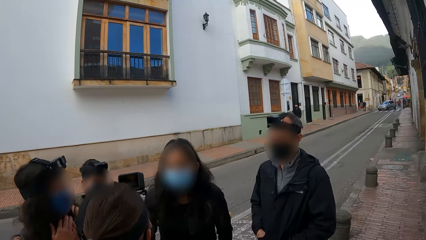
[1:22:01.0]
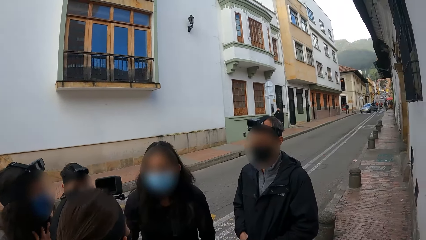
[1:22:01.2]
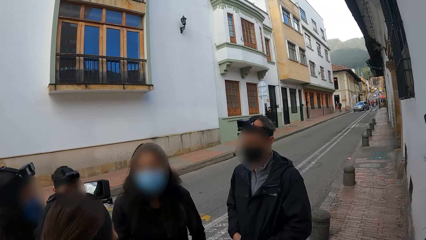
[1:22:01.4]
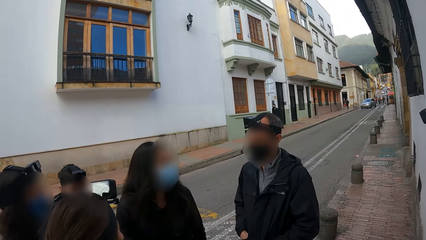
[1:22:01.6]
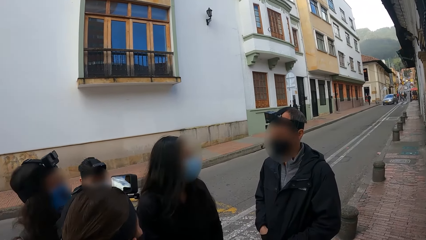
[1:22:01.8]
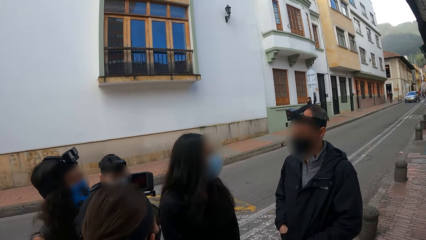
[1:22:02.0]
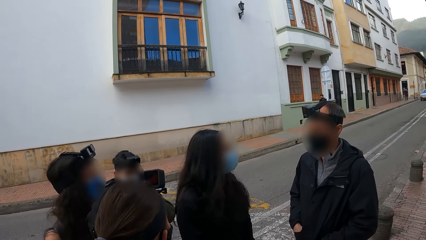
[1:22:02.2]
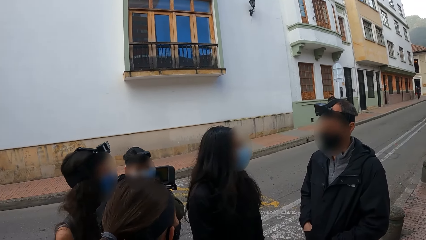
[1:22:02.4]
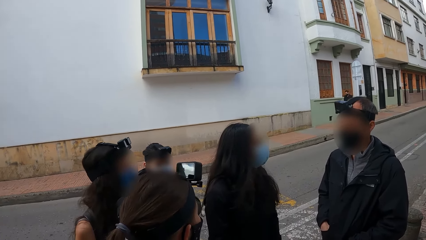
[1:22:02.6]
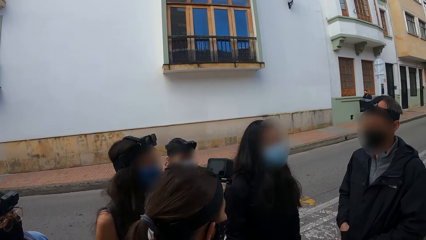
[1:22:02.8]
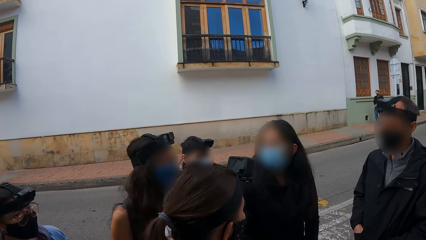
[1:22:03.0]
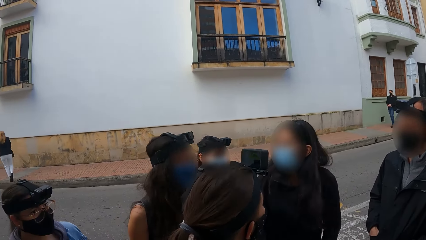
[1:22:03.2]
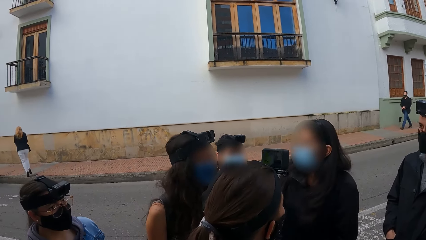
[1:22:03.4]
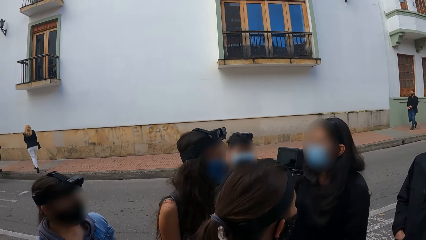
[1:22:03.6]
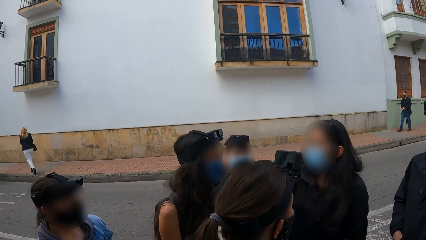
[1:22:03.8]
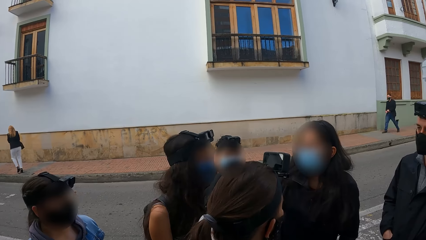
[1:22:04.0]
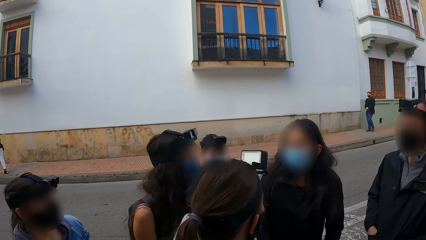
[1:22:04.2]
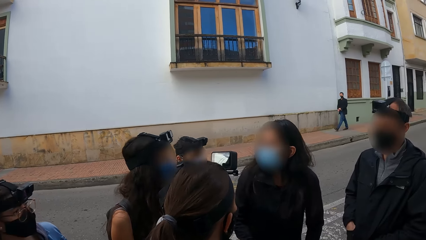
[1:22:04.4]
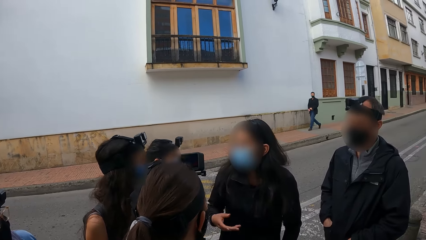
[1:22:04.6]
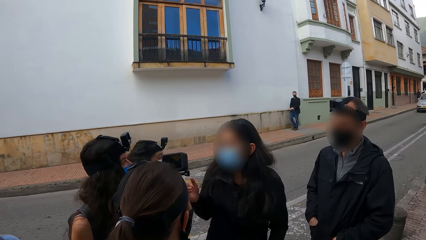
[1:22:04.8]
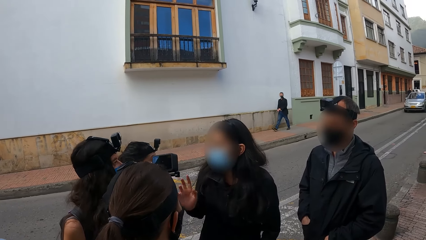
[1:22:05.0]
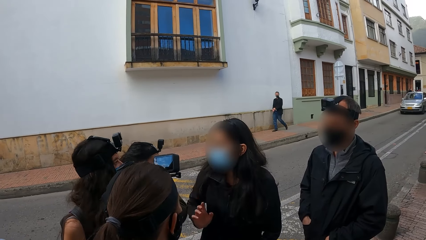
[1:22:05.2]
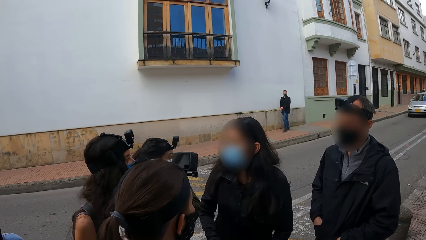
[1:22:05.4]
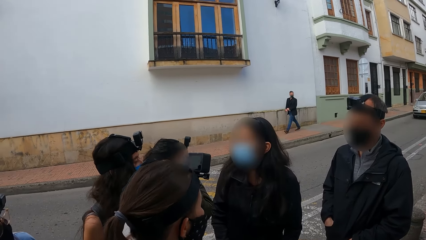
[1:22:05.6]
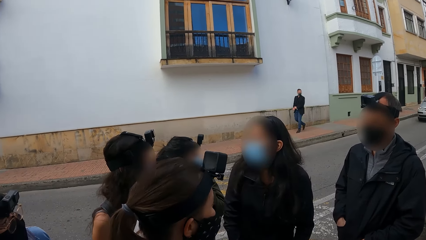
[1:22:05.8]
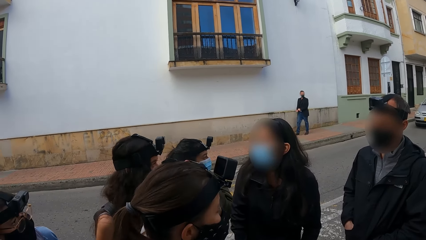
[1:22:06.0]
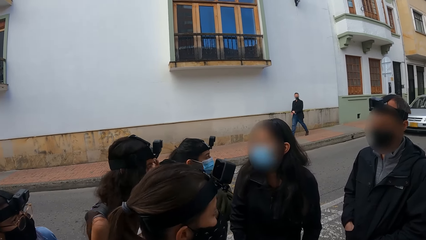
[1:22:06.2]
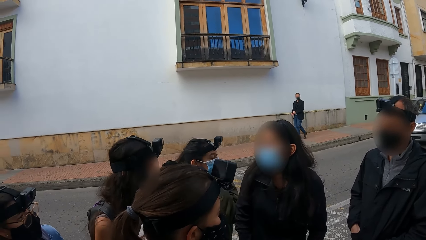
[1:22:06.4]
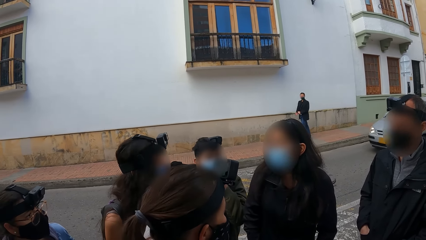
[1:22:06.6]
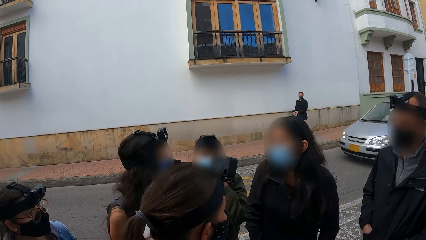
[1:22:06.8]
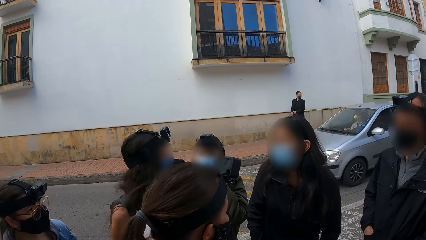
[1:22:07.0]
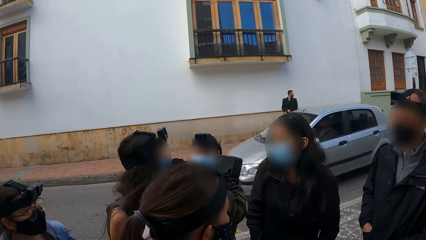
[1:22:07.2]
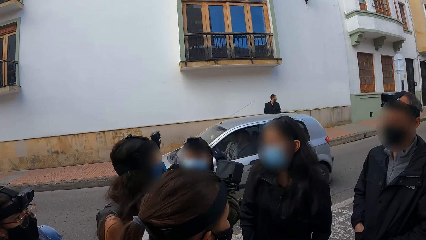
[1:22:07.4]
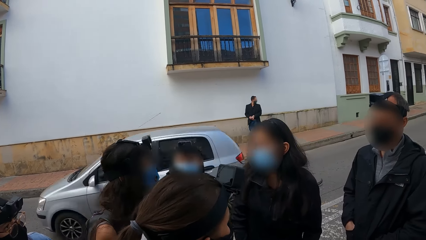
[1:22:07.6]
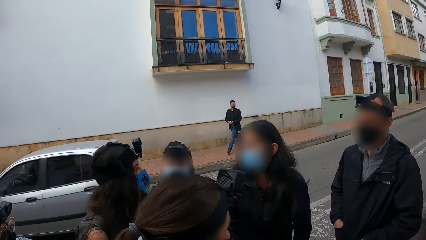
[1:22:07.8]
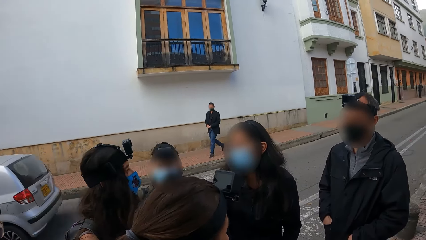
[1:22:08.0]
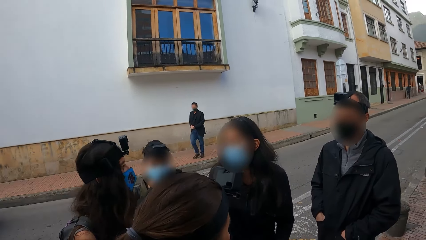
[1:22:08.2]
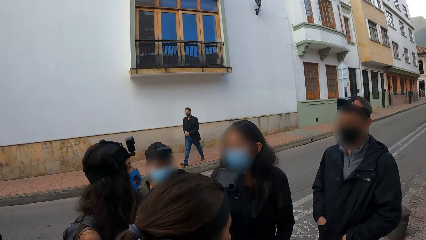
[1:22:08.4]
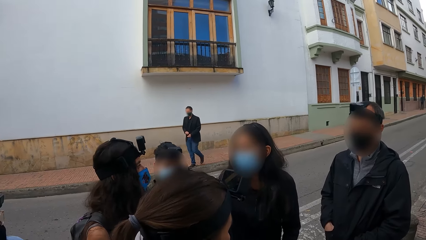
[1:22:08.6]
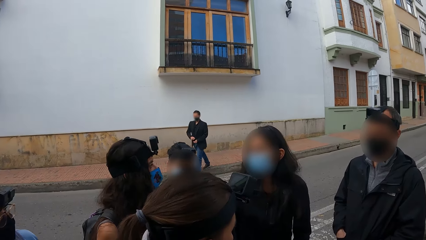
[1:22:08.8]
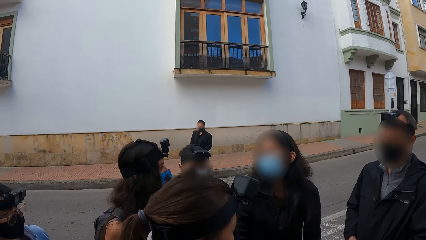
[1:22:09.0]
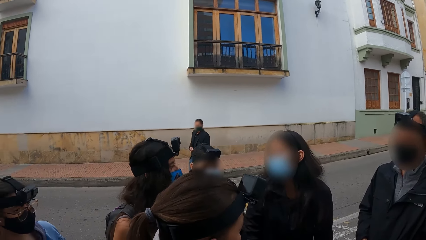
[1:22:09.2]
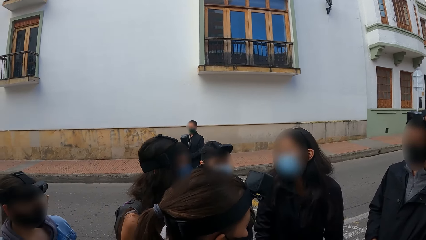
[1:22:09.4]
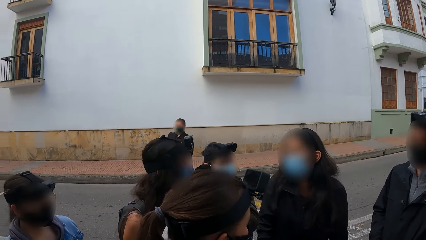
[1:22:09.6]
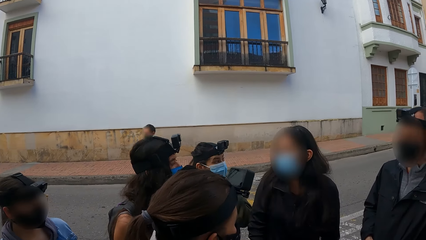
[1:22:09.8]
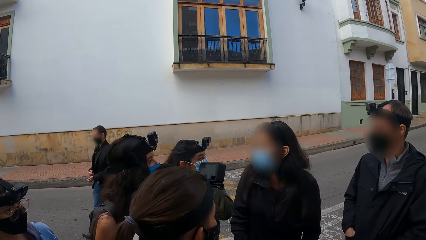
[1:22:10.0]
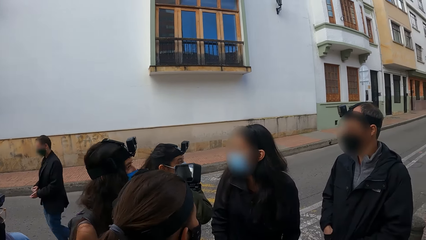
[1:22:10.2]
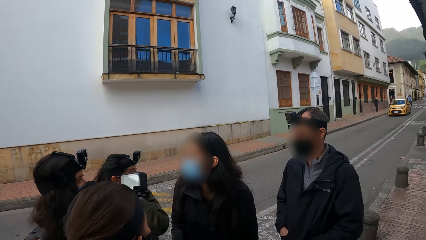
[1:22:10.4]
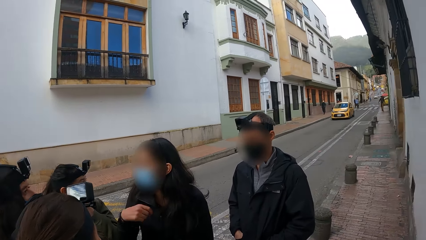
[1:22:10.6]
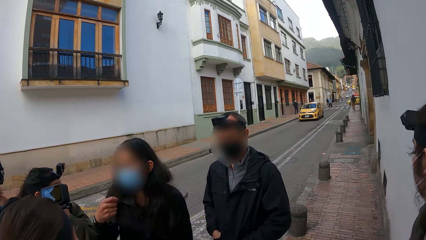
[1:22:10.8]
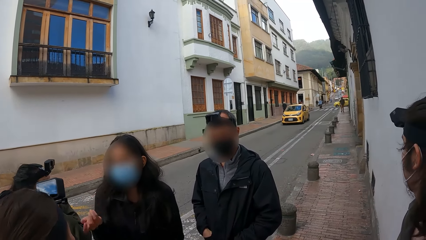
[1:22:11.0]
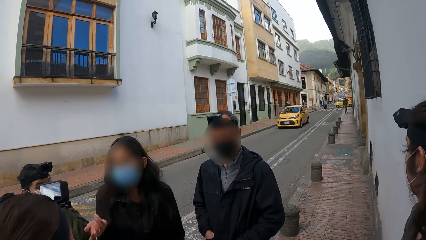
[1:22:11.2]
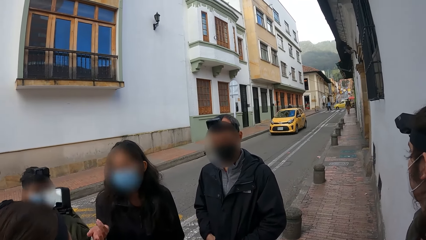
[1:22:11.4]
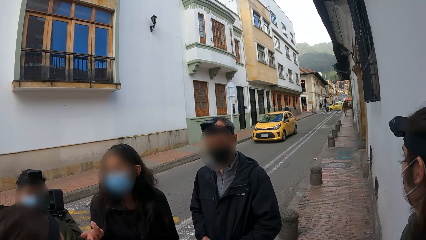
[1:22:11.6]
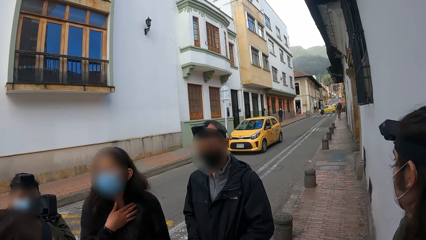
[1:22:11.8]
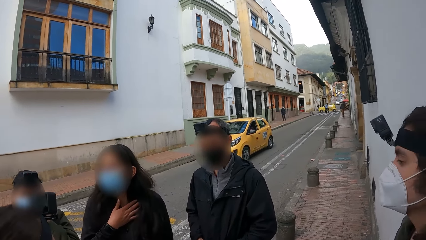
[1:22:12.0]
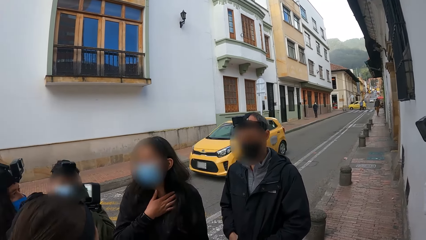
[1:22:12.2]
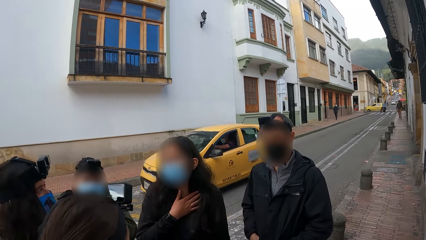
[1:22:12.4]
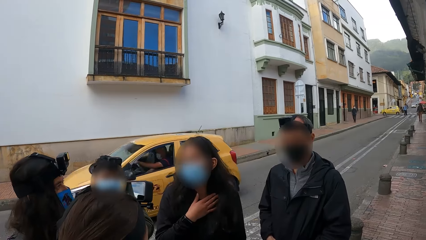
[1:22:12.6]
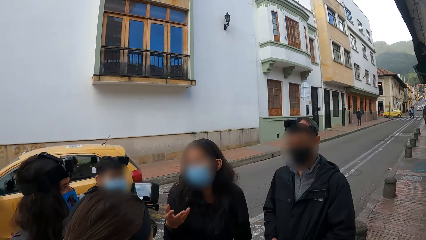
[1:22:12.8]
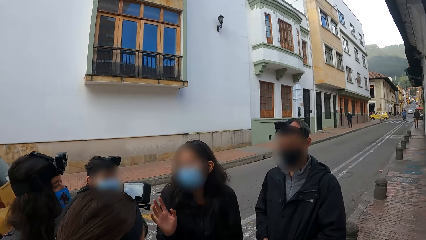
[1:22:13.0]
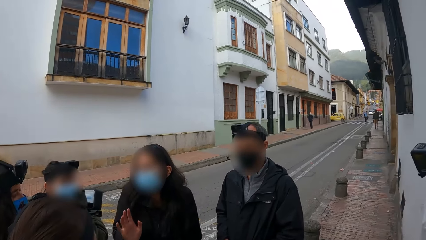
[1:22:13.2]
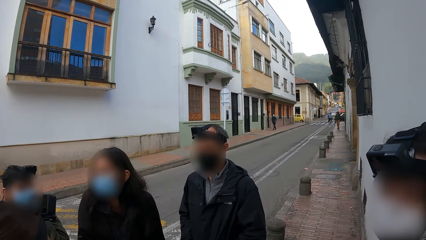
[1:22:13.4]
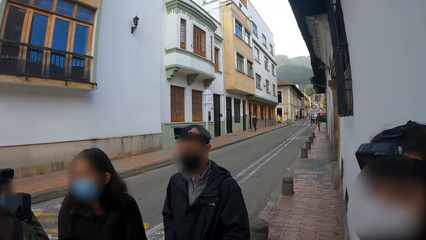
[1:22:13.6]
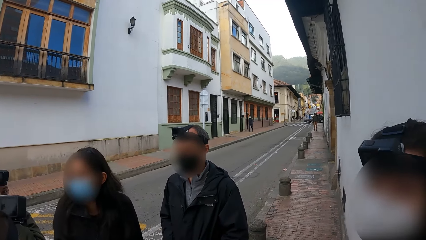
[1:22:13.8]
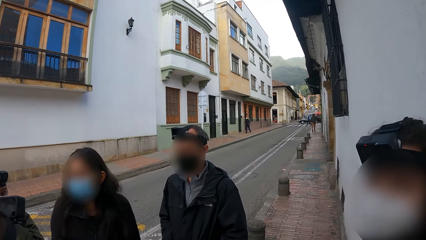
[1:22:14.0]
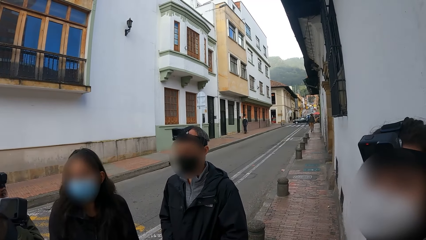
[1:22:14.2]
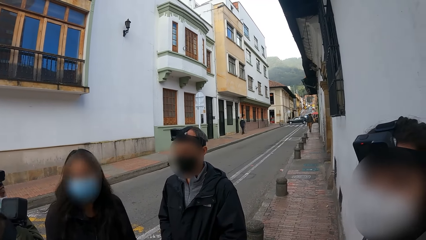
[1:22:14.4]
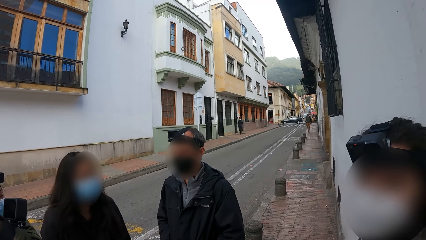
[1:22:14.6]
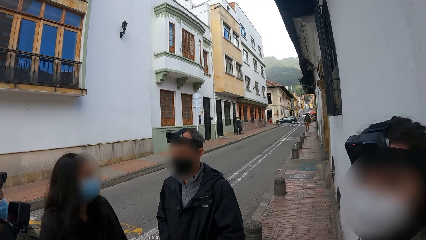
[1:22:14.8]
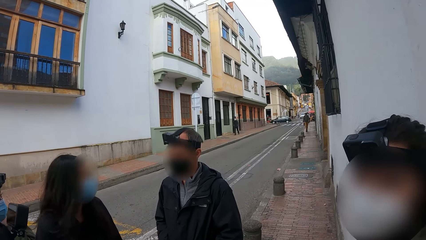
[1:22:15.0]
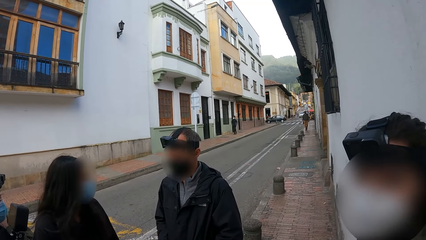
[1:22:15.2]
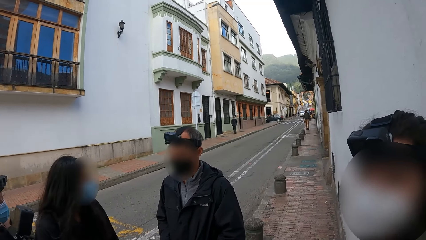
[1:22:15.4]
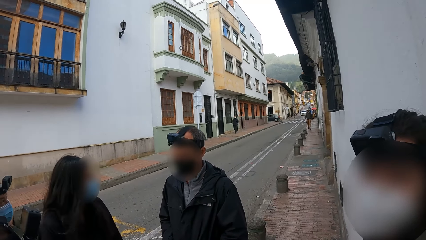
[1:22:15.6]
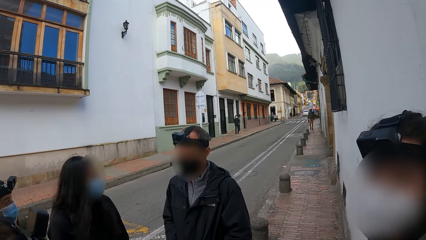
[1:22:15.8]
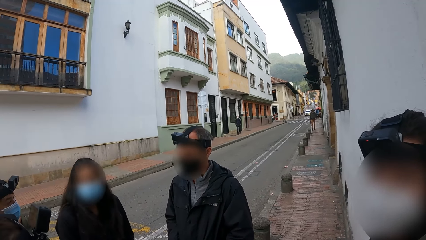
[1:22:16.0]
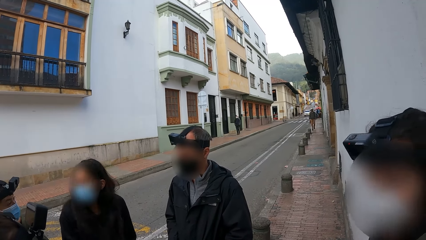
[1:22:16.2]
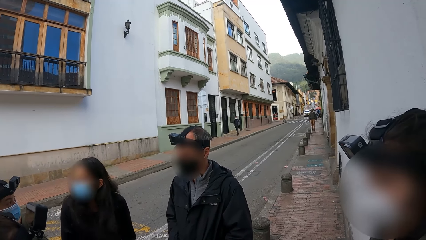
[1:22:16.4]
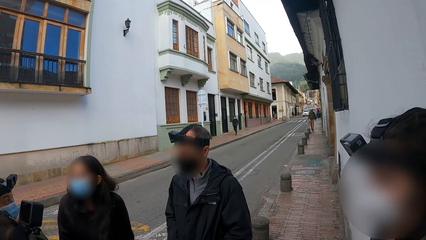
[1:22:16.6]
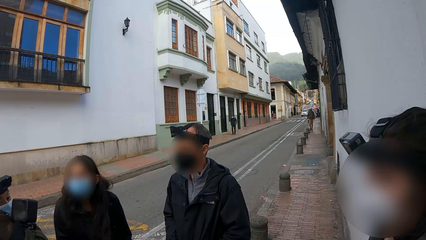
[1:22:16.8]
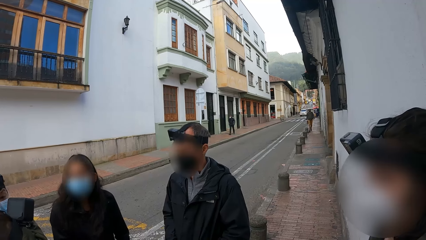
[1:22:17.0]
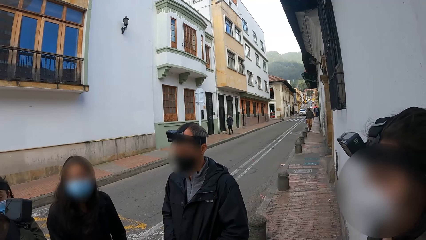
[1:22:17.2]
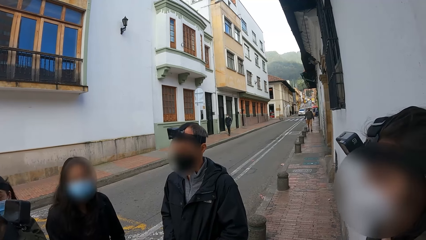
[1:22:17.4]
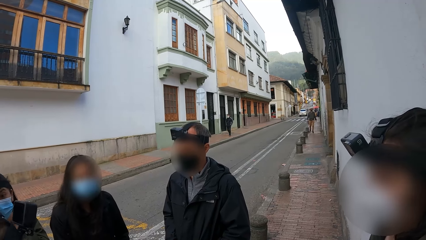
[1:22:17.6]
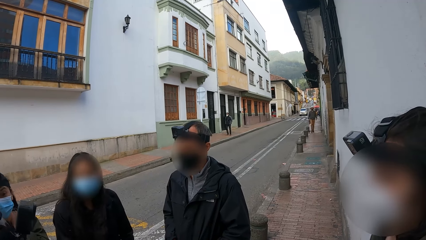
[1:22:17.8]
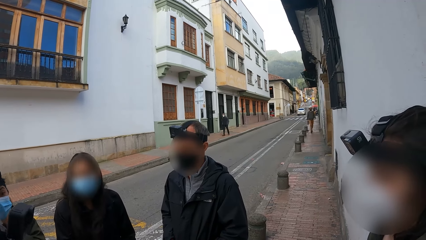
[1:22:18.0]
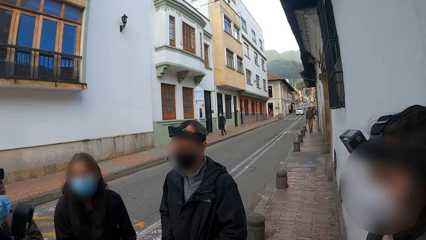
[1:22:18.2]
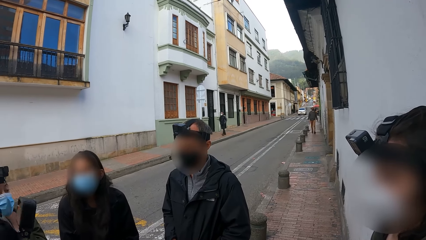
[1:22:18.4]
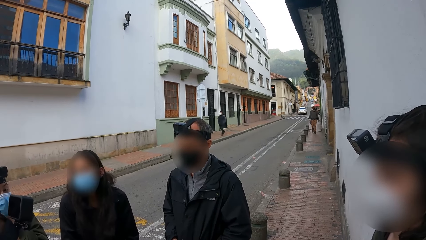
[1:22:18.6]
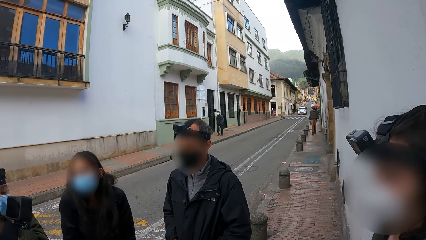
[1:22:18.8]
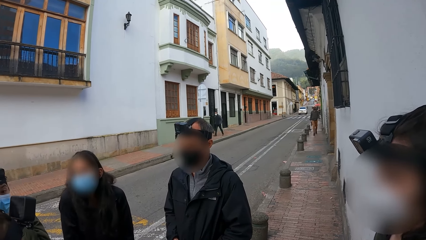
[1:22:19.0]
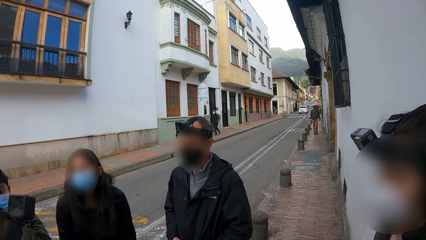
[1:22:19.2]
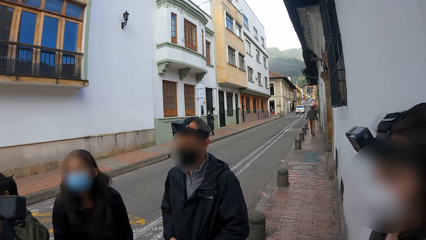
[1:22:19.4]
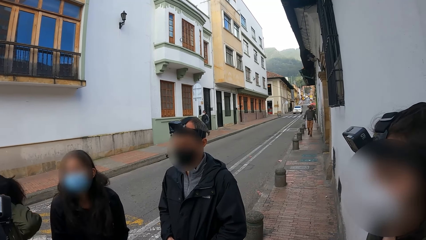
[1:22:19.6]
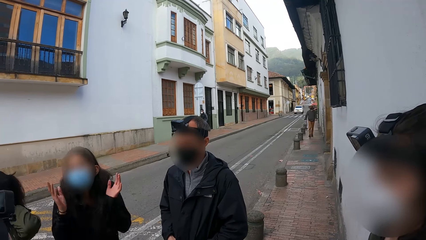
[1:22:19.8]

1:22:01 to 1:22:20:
The woman interacts with a man. She interacts with the other woman. A white car drives past the camera wearer on the road. A yellow car drives past the camera wearer on the road. The camera wearer stares at a person. The person stands near the camera wearer. The woman interacts with the man.
